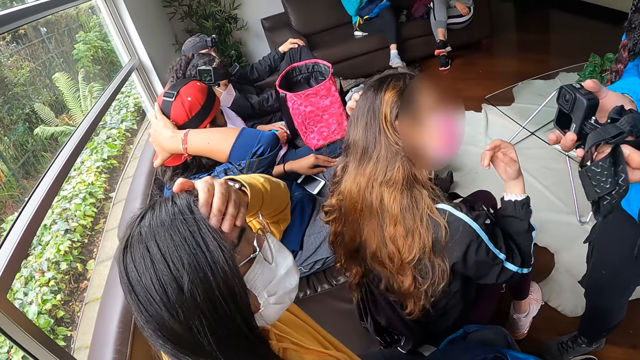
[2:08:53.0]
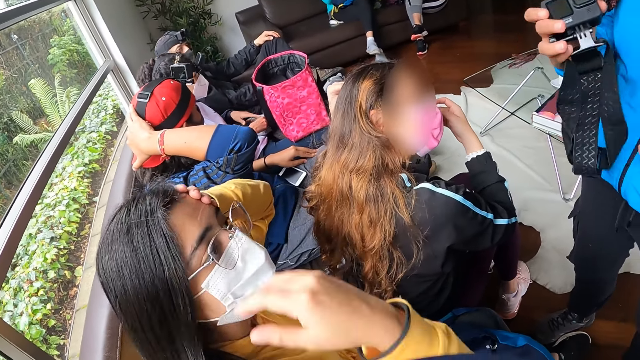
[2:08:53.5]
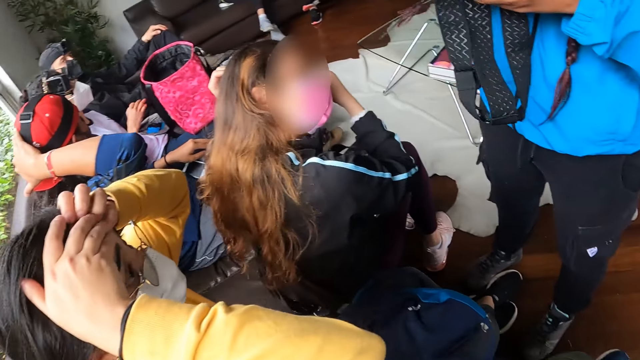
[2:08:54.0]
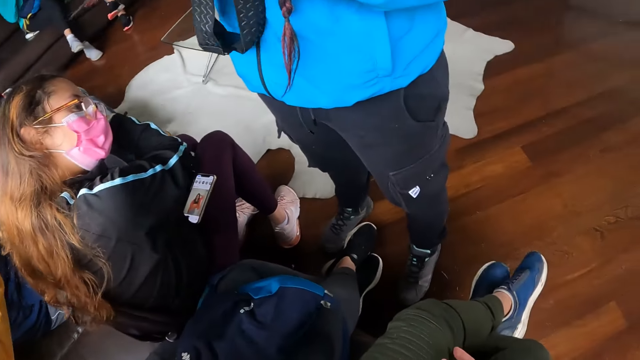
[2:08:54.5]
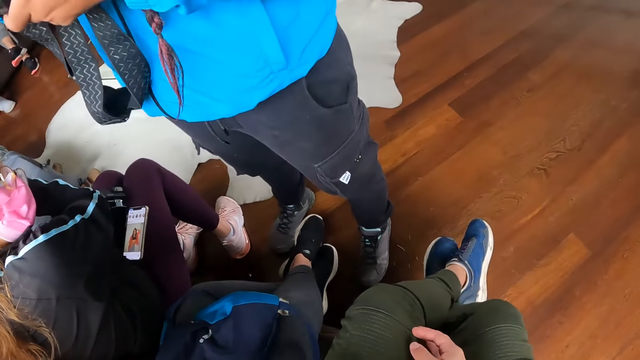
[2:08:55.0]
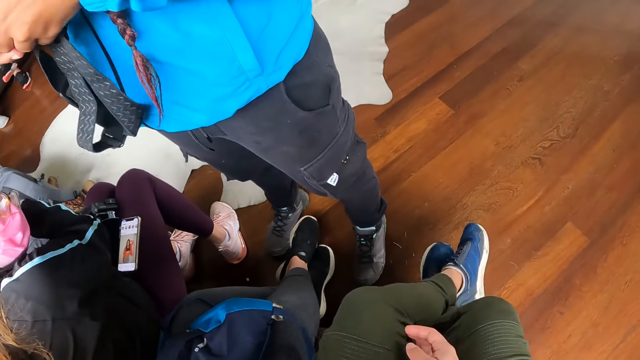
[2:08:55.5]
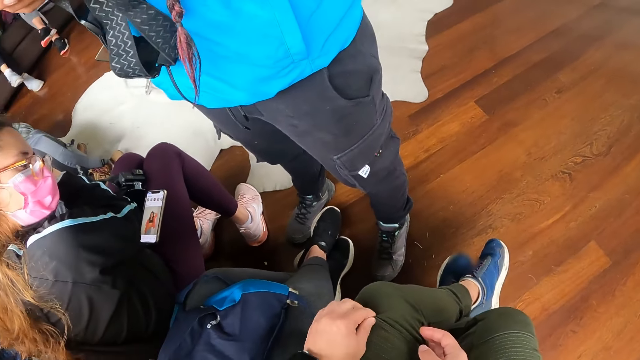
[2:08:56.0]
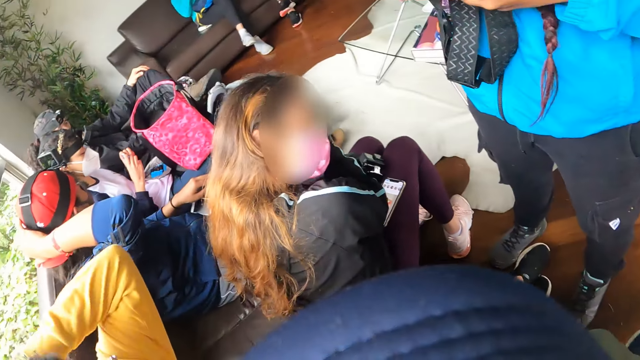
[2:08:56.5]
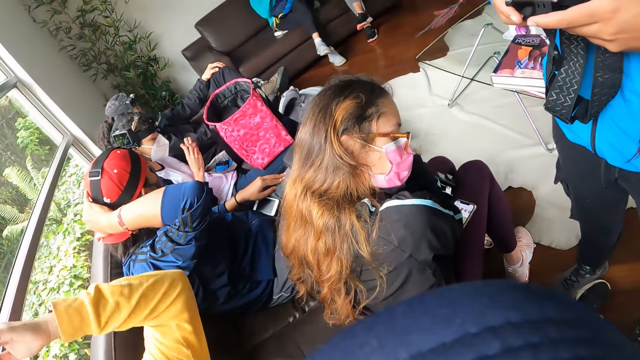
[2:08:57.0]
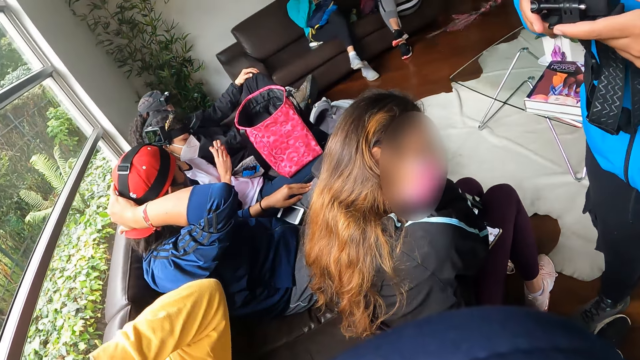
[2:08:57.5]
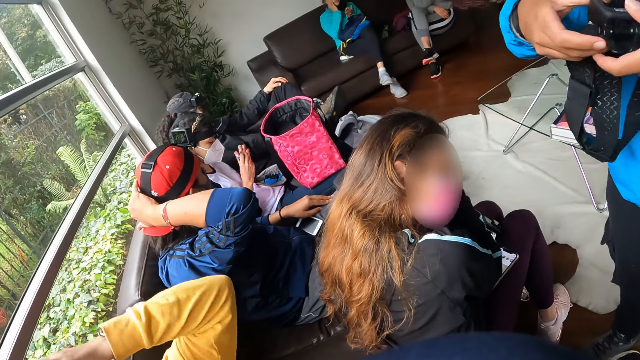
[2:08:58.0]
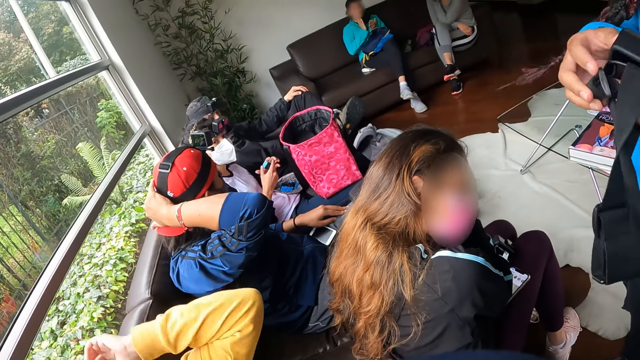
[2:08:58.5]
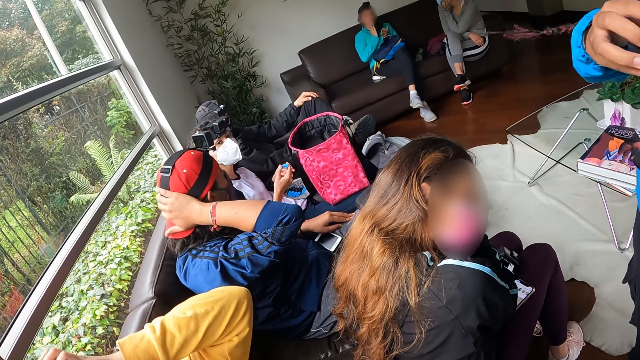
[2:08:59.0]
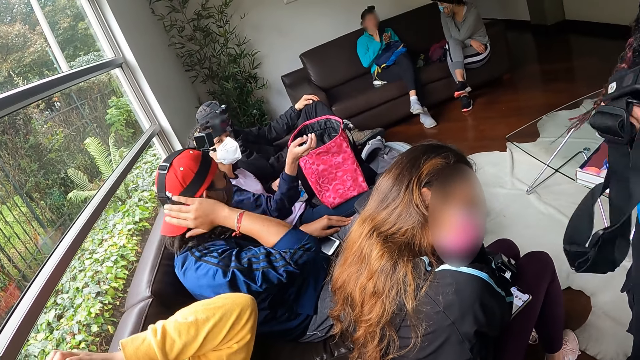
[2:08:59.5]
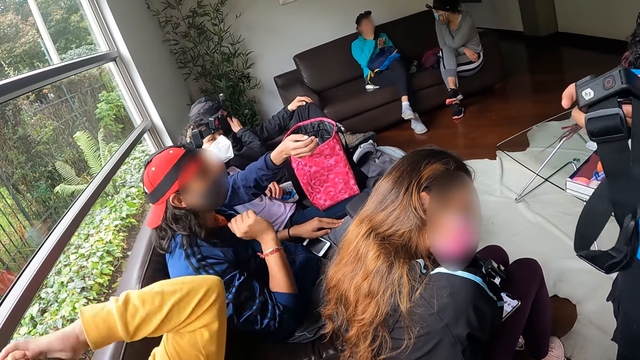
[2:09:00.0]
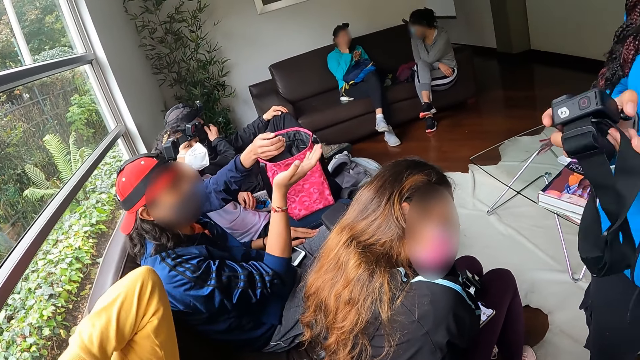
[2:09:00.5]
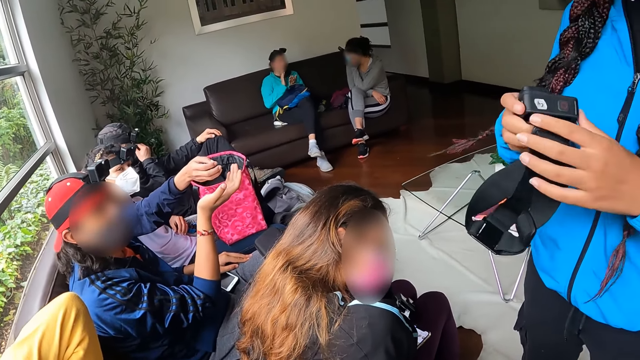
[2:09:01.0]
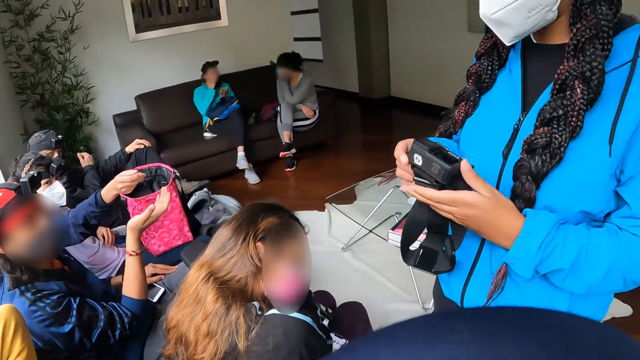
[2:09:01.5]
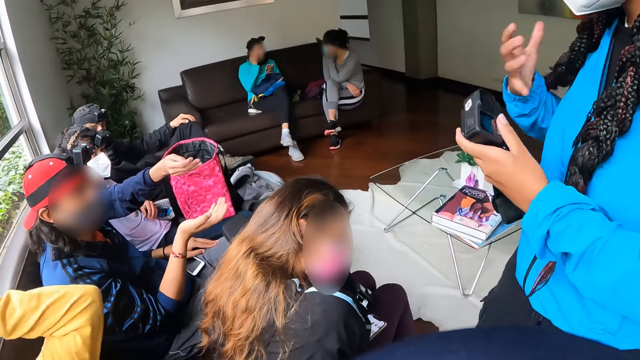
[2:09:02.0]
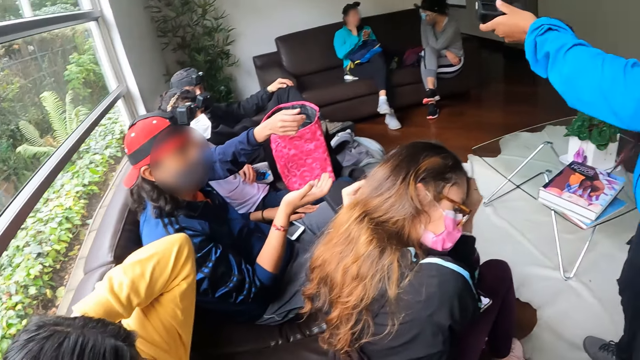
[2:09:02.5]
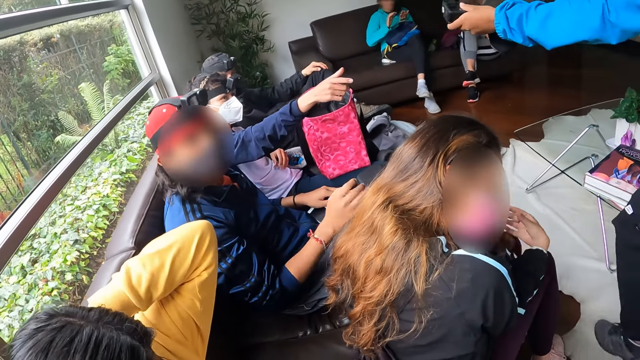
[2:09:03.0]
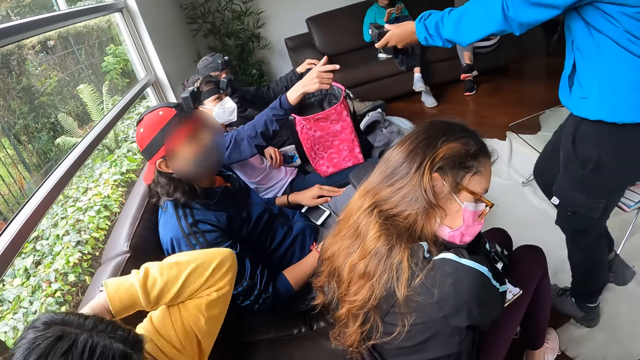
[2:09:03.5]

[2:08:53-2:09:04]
A woman moves a hand. Another woman puts a hand on her forehead. The first woman touches her face with a finger. The second woman holds hair with hands. The camera wearer pulls her trouser. The second woman moves a hand. A third woman stretches her hand and interacts with a man. The man stretches a hand. A fourth woman stretches her left hand and walks towards the third woman.

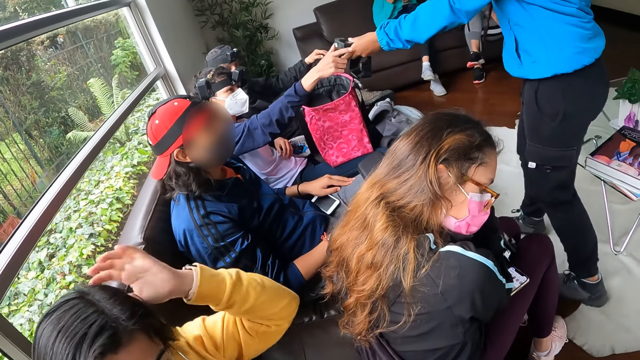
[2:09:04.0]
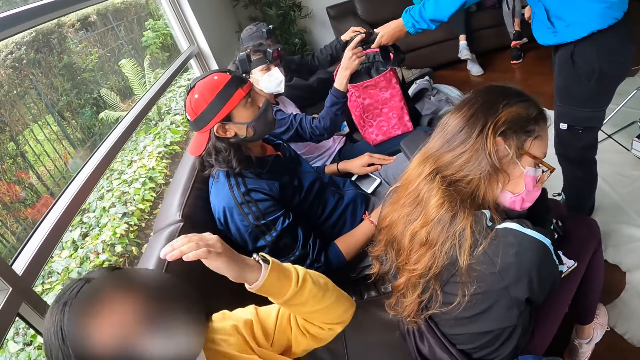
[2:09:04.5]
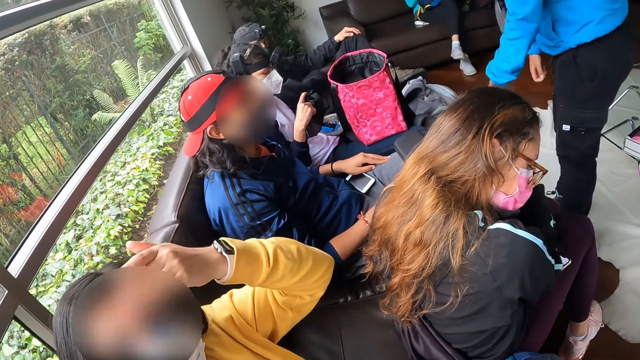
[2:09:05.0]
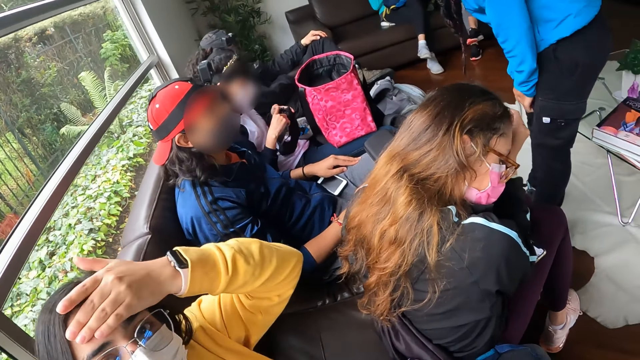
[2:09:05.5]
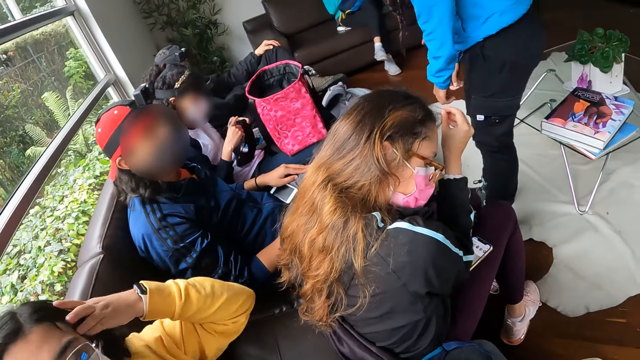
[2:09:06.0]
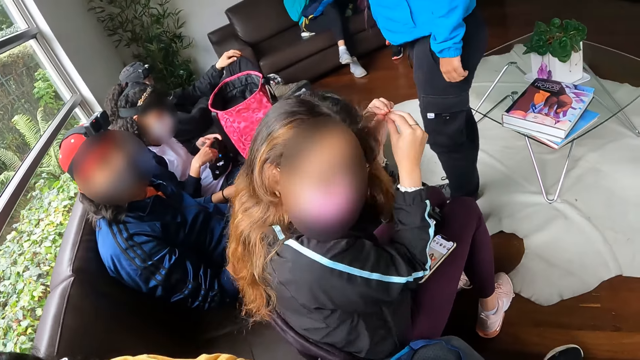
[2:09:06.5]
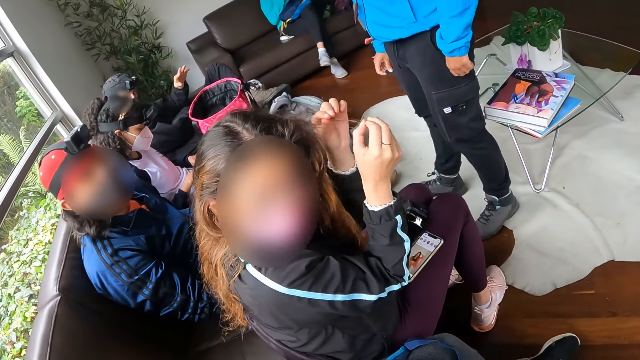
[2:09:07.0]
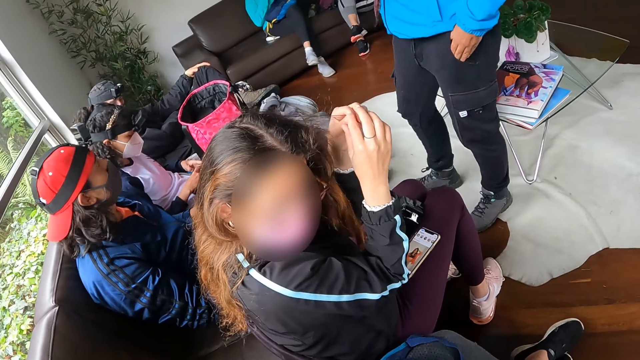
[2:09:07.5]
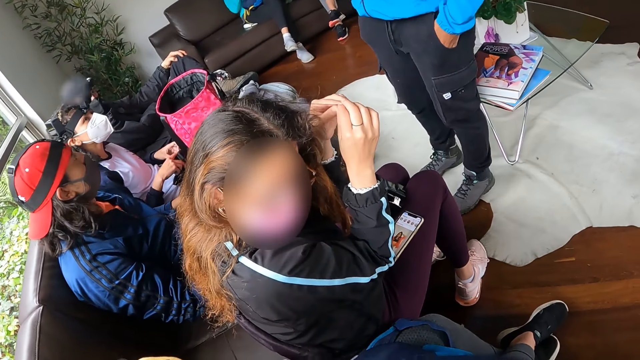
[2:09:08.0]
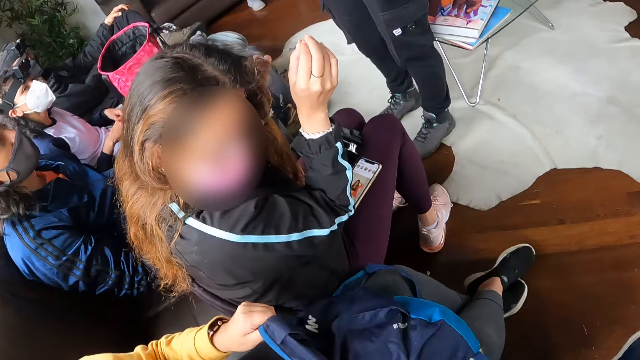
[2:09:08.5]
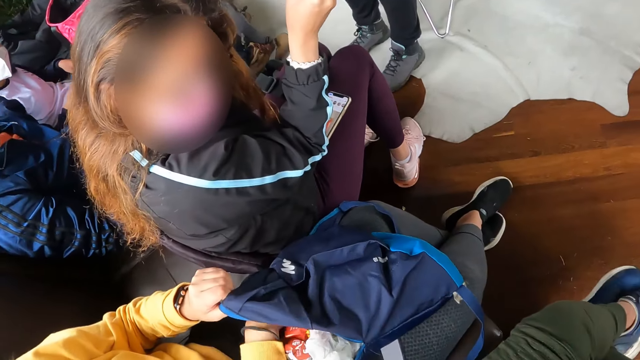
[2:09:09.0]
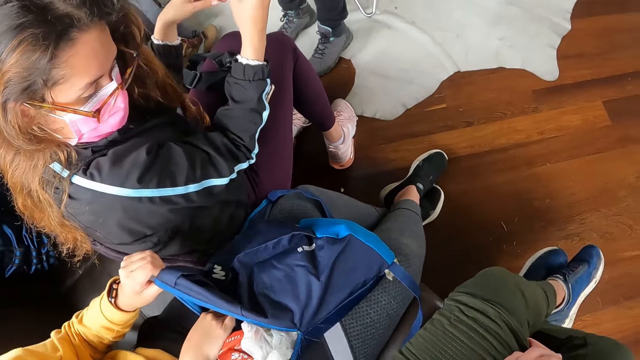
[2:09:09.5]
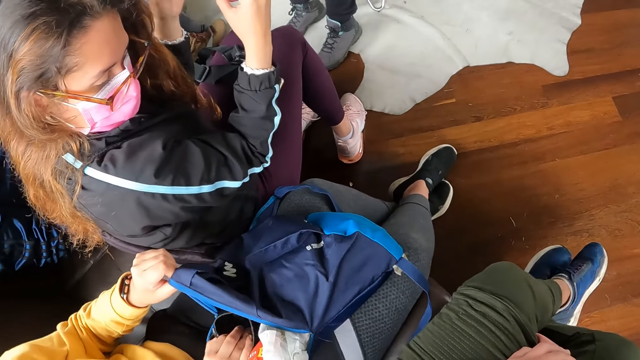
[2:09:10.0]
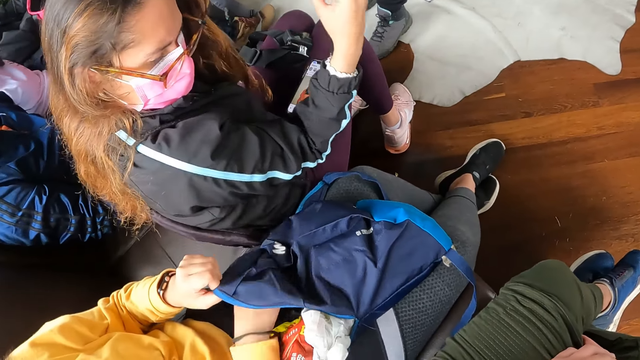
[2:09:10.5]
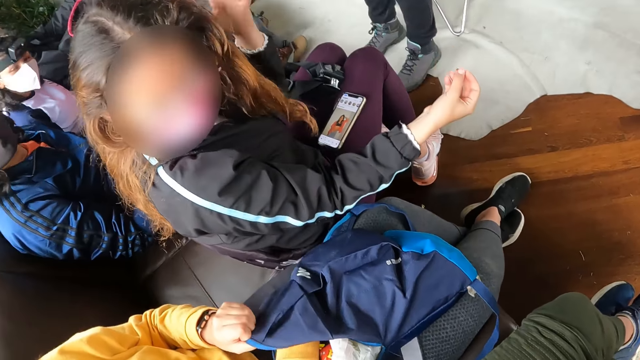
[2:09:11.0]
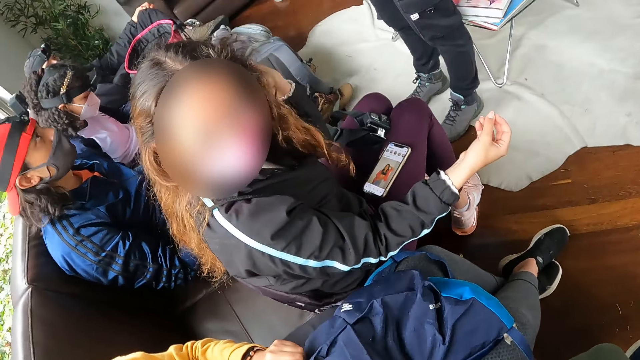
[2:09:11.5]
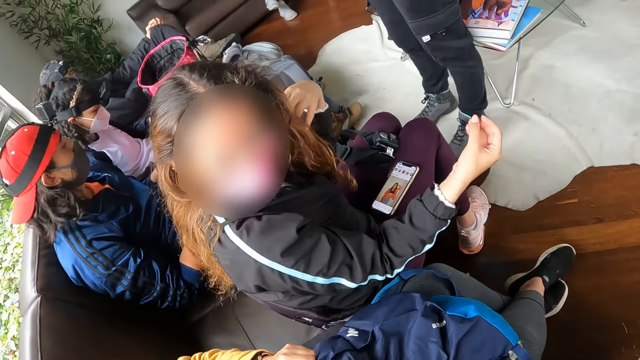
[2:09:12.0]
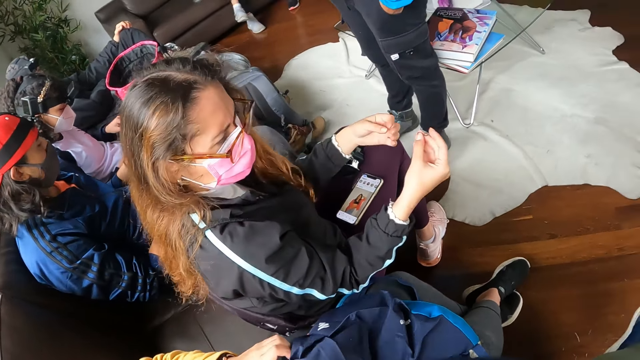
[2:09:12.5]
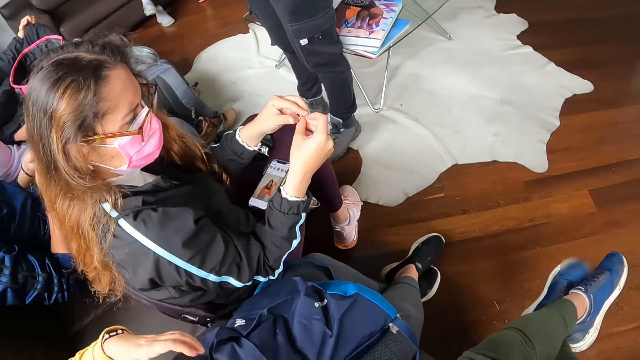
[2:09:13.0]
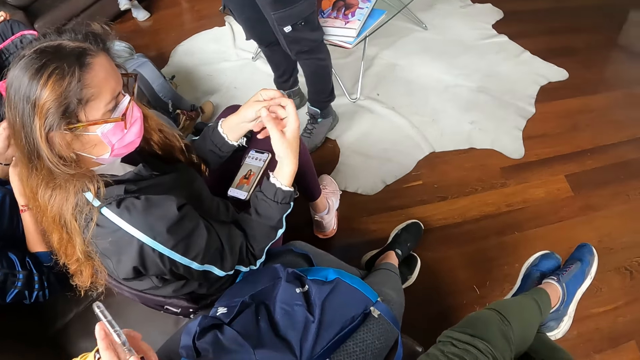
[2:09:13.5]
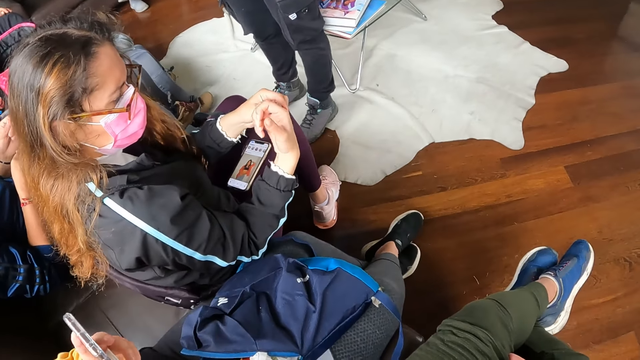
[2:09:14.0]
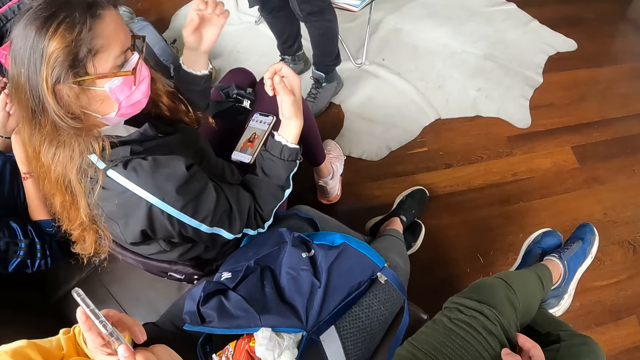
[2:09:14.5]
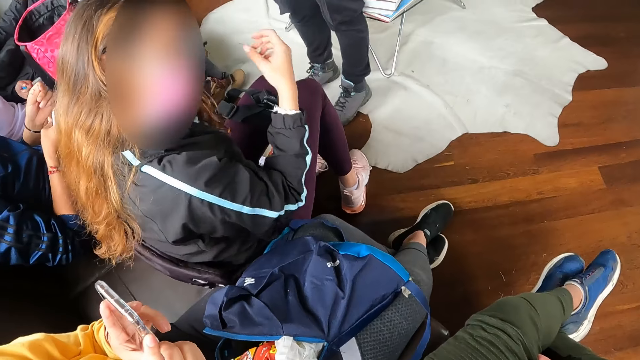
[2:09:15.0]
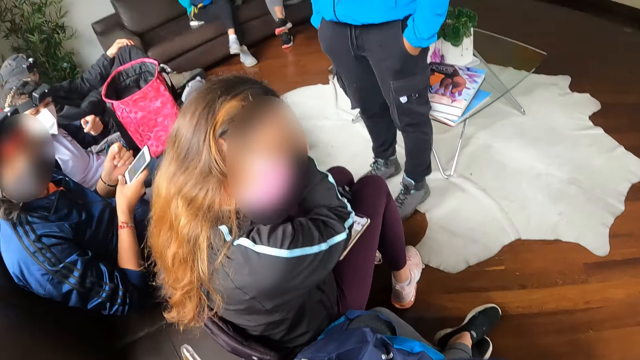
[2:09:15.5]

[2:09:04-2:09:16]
A woman takes the camera from a second woman's left hand with her right hand. A third woman scratches her face. The first woman holds the camera with both hands. A fourth woman looses her hair with both hands and pulls her hair. The second woman puts a hand in her pockets. The third woman puts her right hand inside the backpack on her lap. The fourth woman holds her hair with her hands. The third woman holds a phone with both hands and operates the phone.
